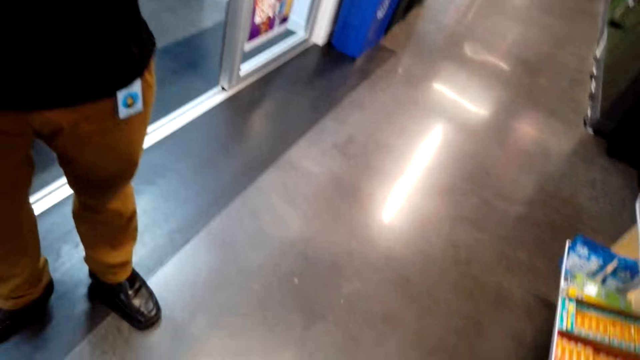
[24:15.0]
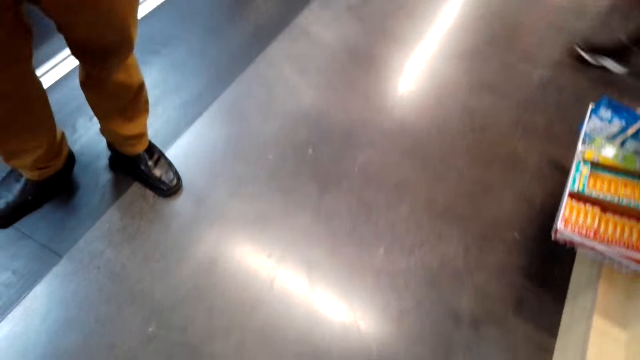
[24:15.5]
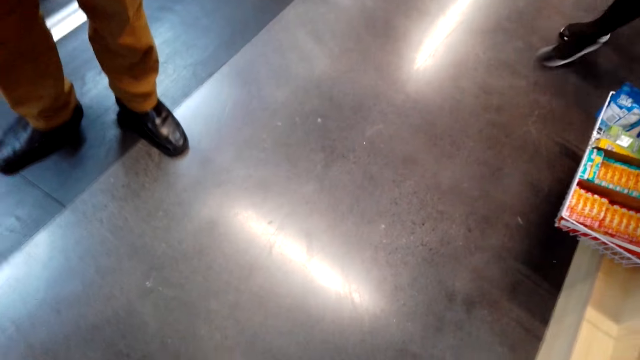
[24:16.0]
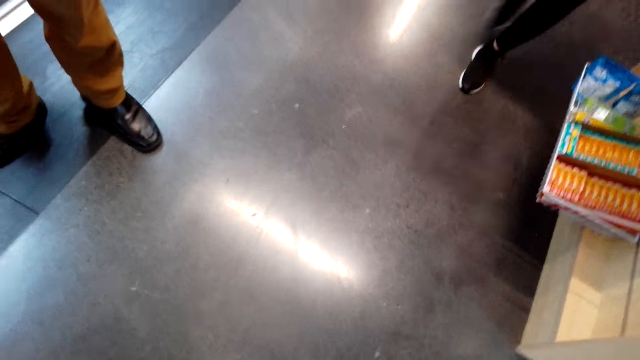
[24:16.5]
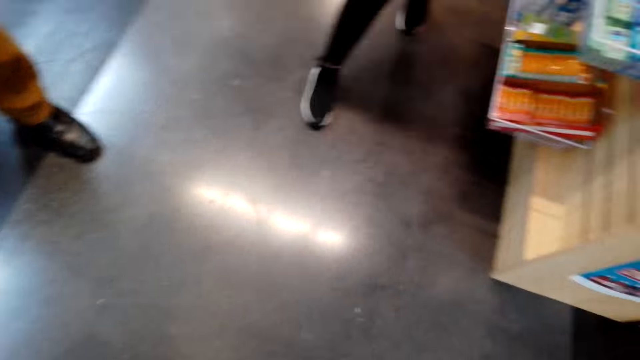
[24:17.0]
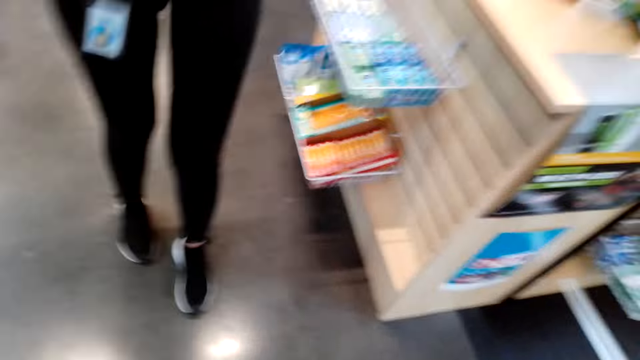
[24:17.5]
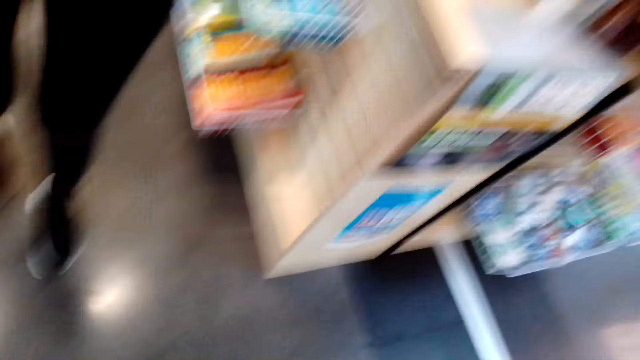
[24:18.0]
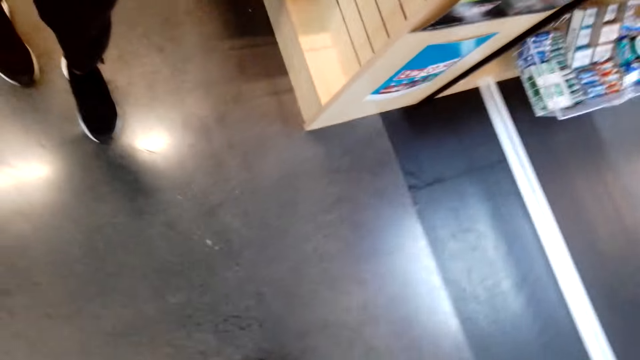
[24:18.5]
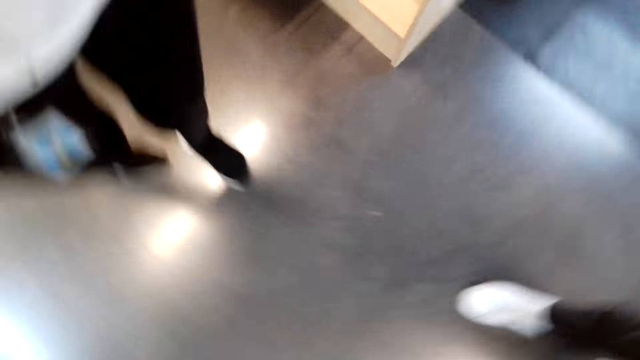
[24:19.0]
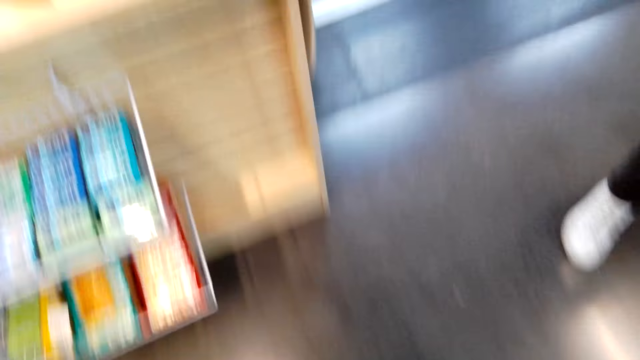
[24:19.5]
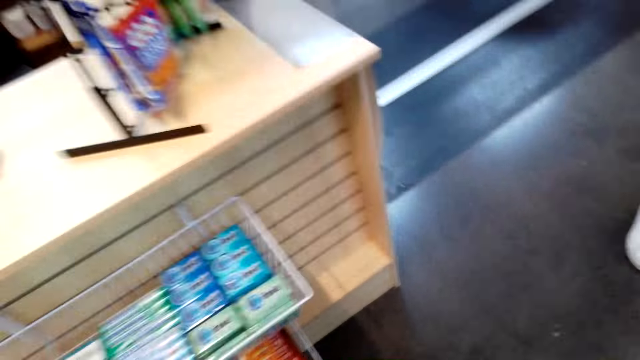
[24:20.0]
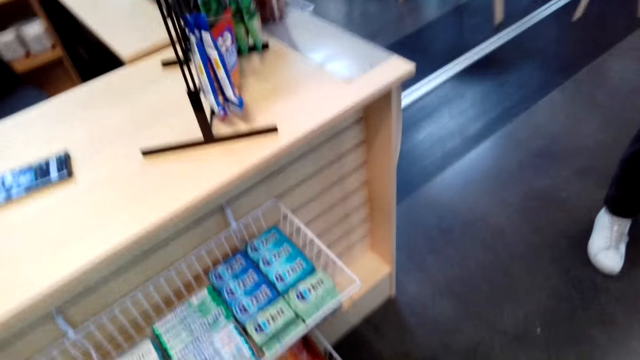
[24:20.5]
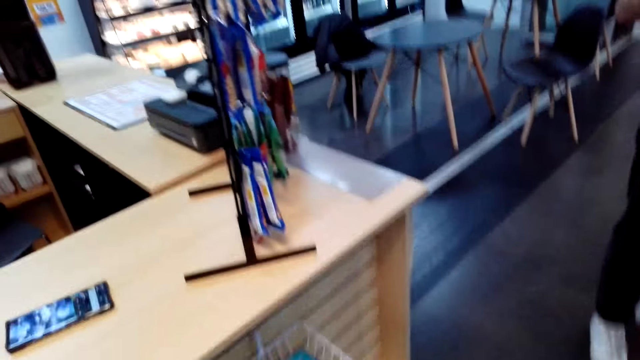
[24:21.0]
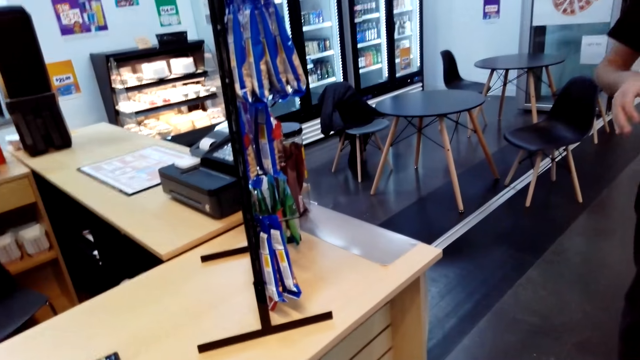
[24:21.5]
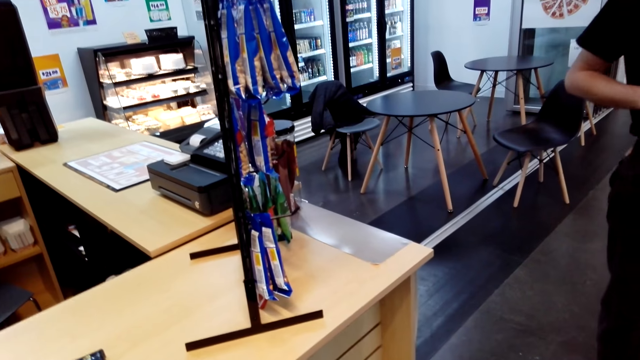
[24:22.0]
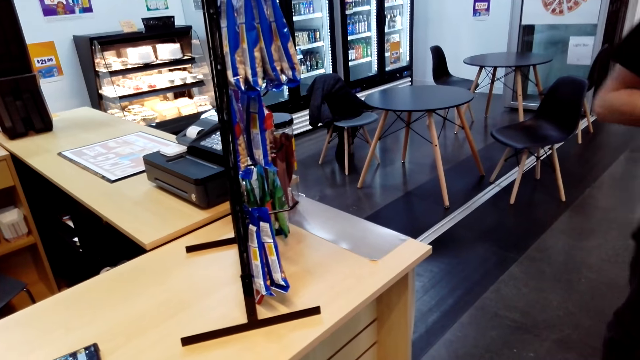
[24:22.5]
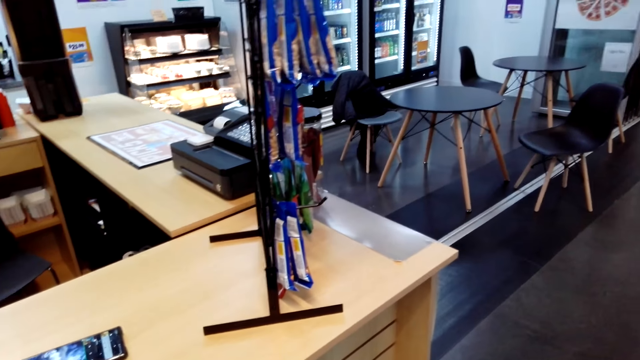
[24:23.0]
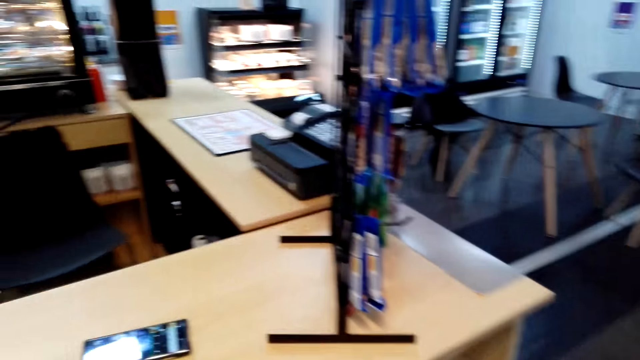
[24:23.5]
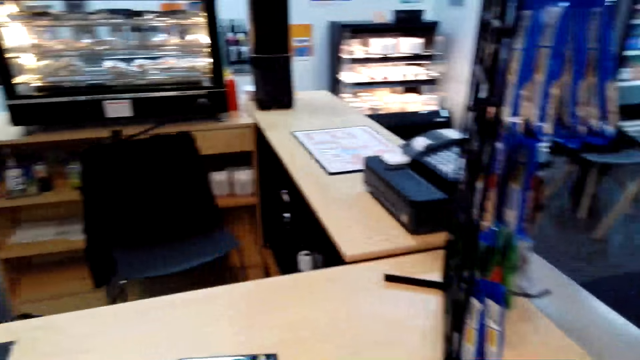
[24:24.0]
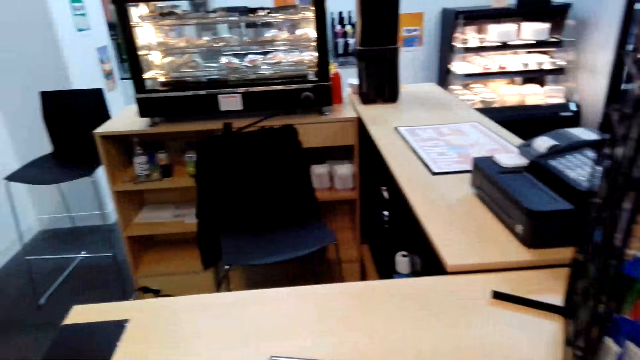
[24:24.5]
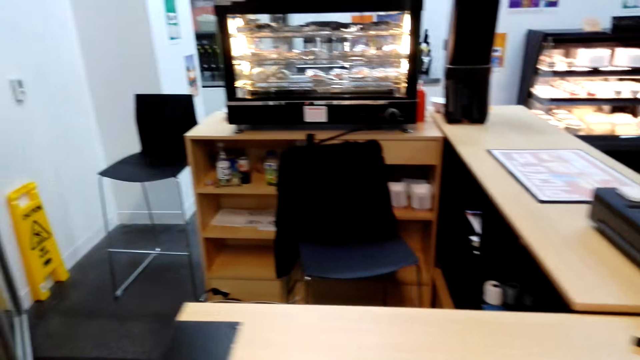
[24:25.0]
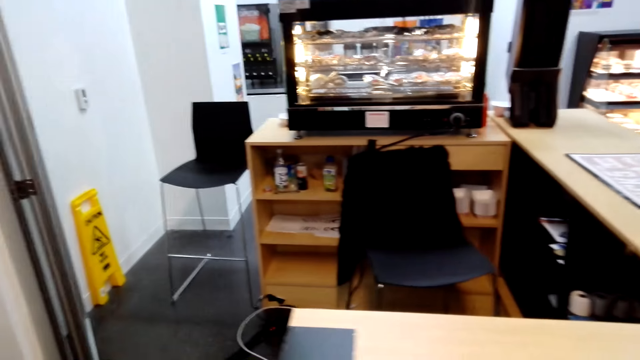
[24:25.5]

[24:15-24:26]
The man moves his hands and plays with his hands. Another woman walks near the camera wearer. The camera wearer turns around. They look around.
